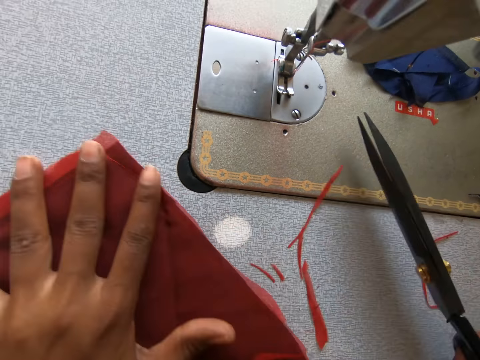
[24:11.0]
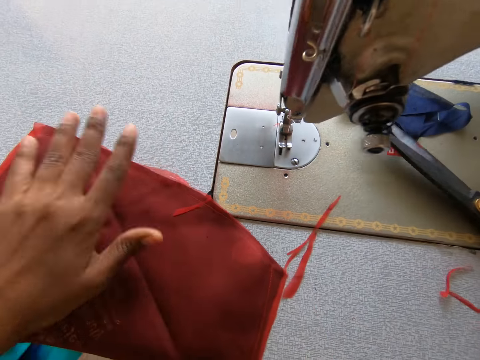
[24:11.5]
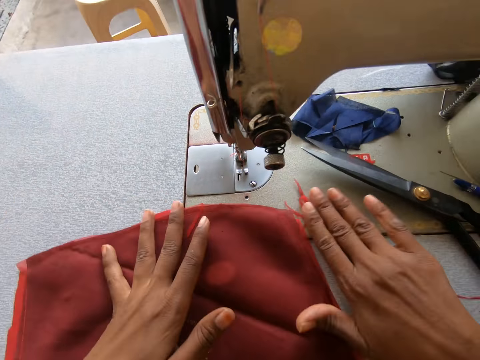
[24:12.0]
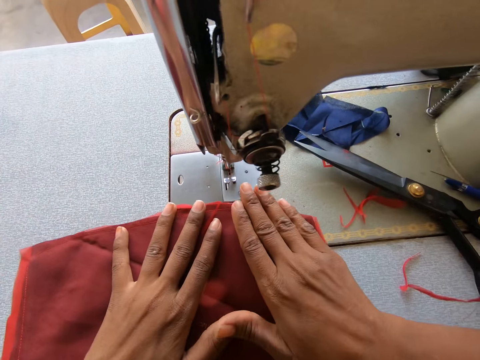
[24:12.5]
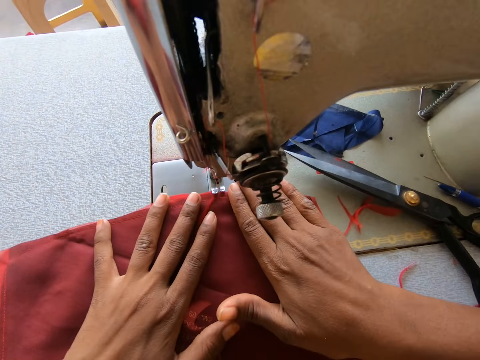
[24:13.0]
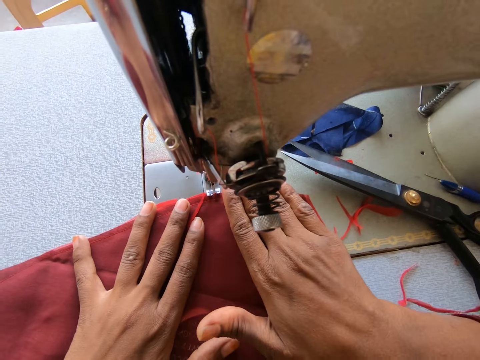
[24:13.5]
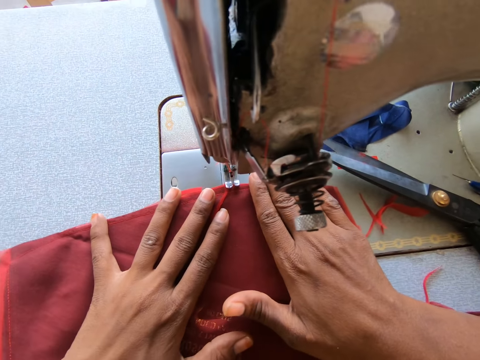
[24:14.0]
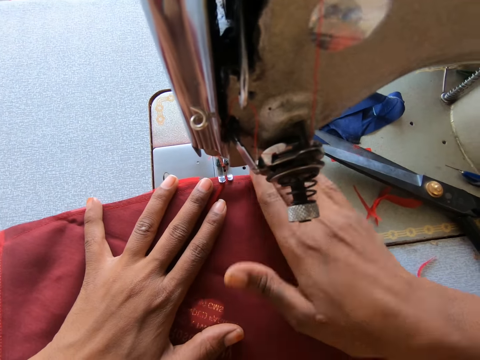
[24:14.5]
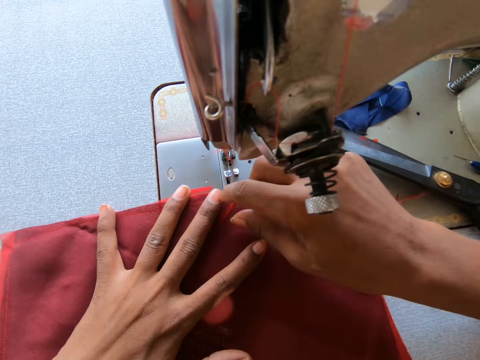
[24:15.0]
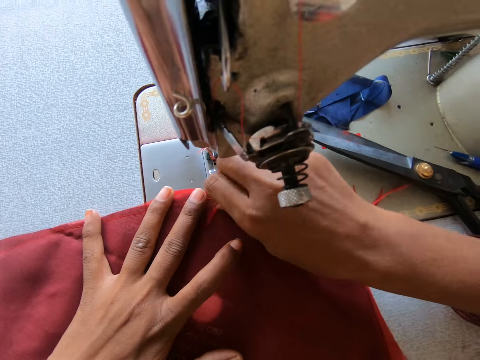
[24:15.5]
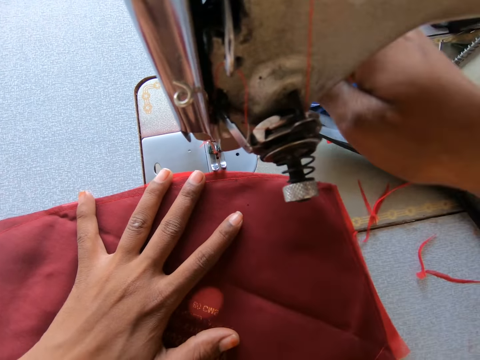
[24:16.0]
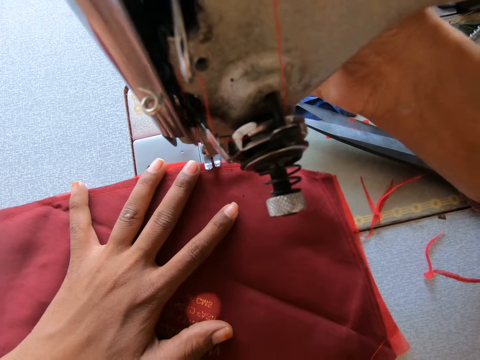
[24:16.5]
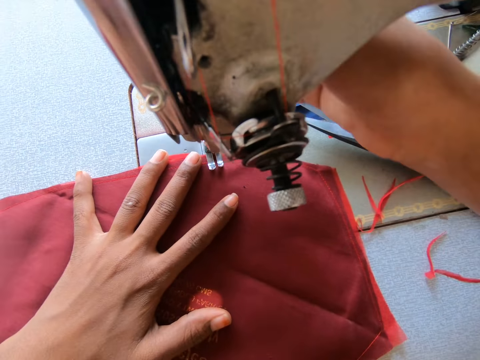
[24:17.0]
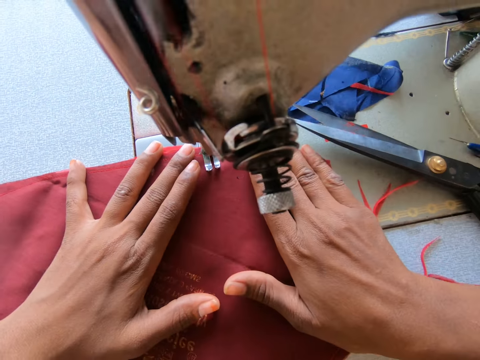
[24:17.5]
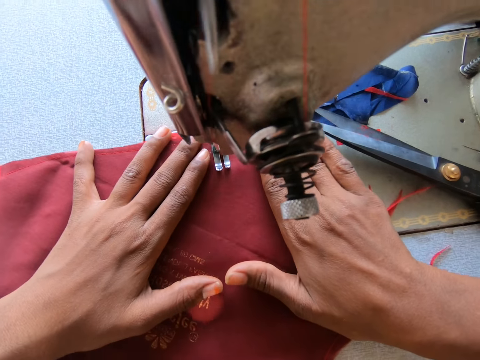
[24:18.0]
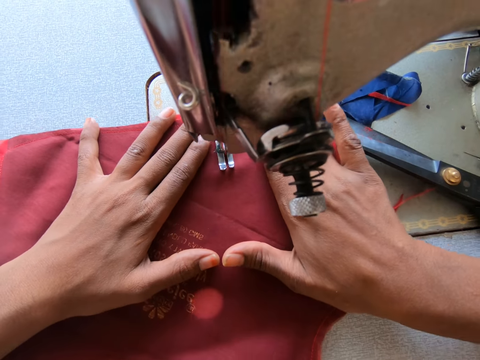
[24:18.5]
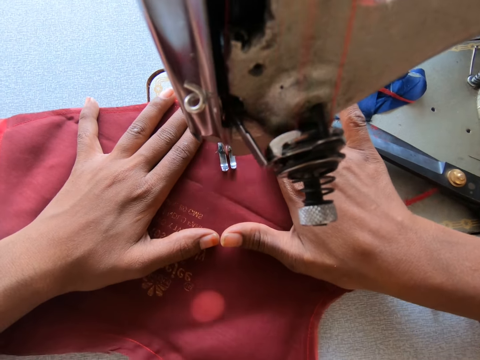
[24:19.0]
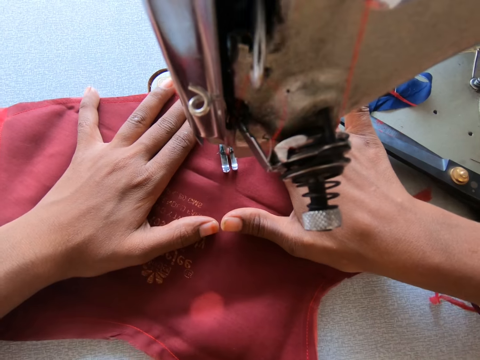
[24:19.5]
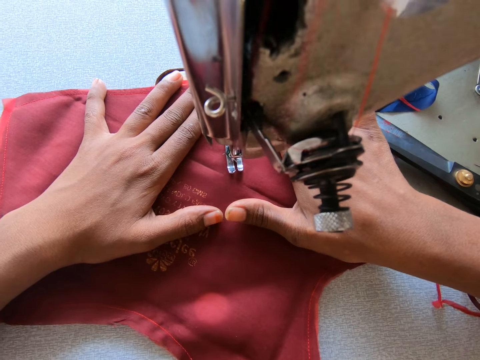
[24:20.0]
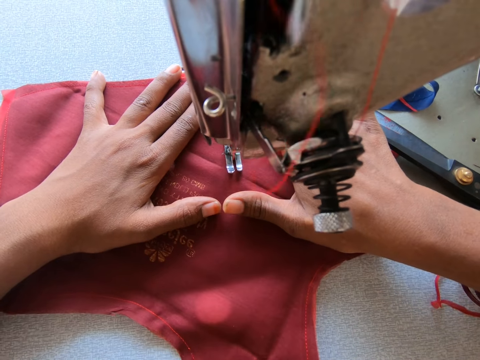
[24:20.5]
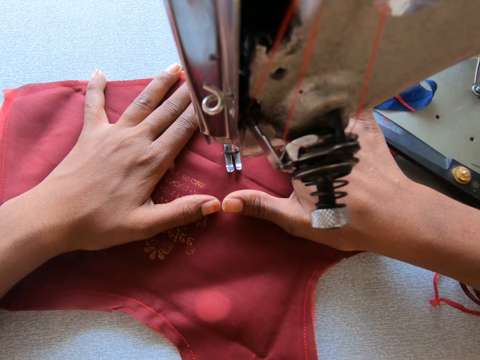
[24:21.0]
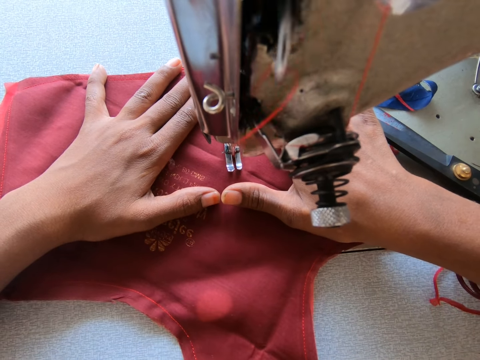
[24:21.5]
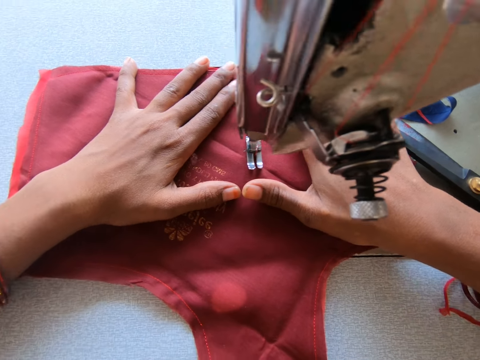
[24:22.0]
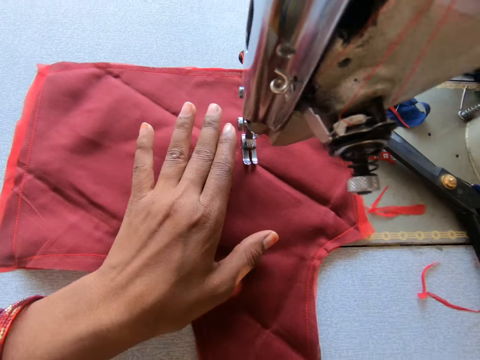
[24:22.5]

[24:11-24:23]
The camera wearer returns the scissors to the sewing machine. They set the bodice on the machine. They sew around the bodice. They hold the reverse lever.

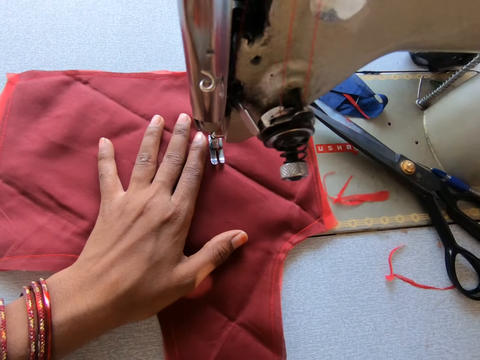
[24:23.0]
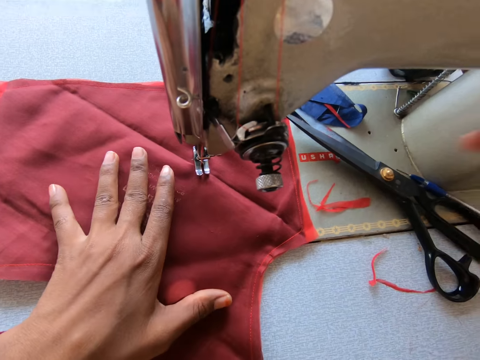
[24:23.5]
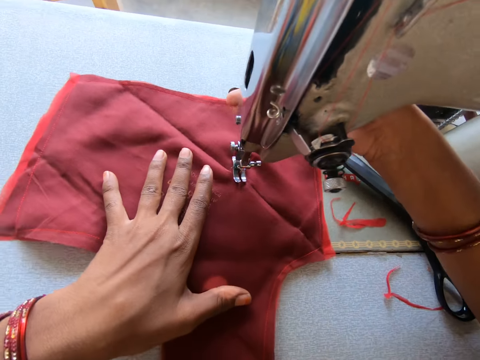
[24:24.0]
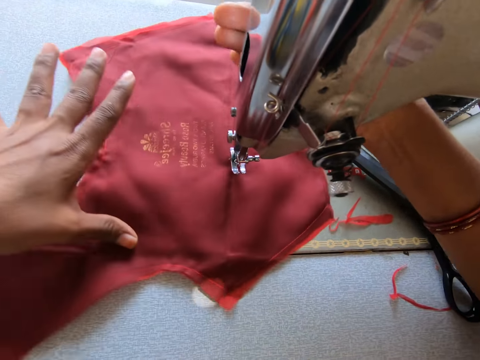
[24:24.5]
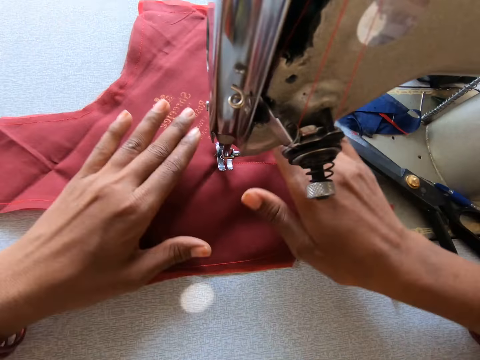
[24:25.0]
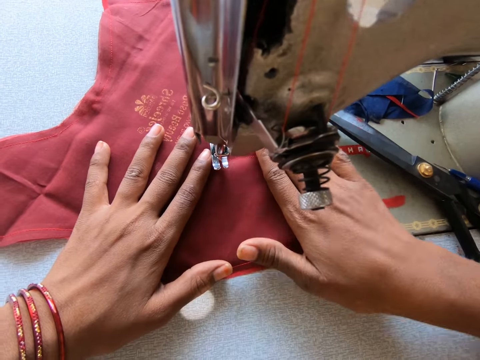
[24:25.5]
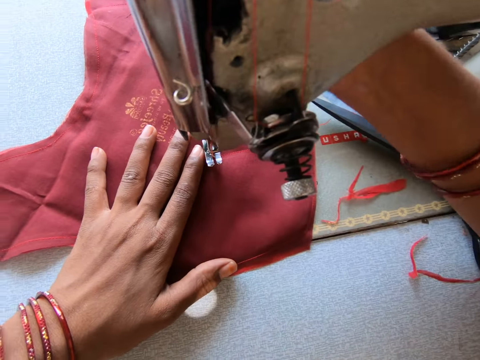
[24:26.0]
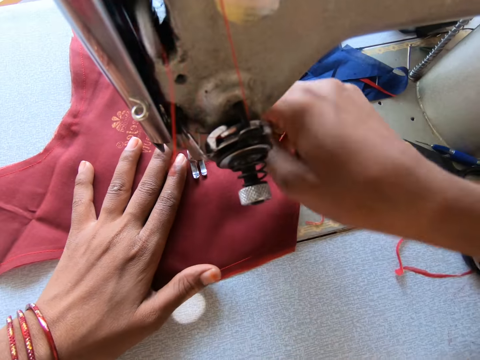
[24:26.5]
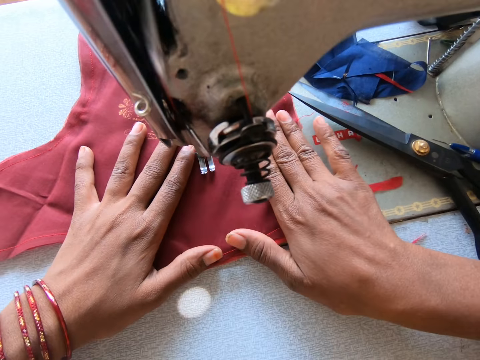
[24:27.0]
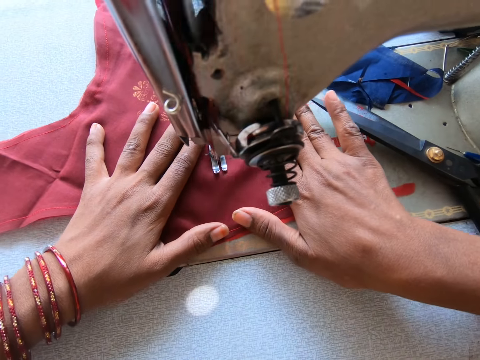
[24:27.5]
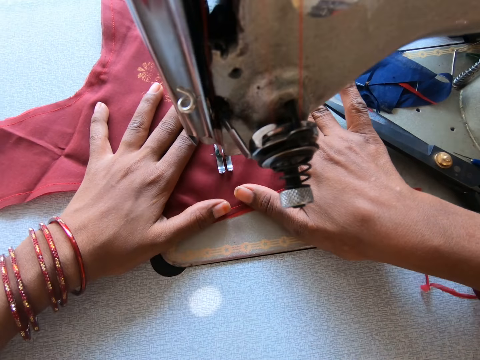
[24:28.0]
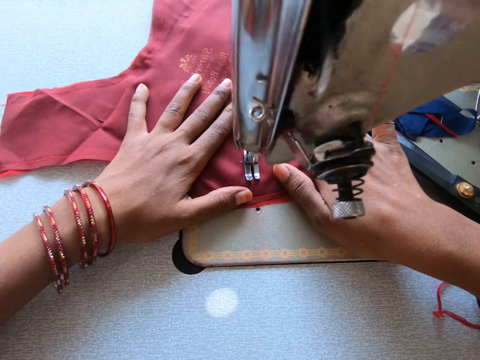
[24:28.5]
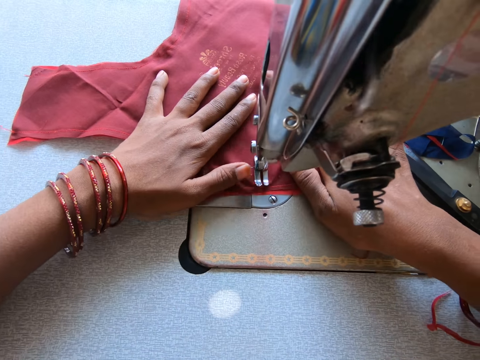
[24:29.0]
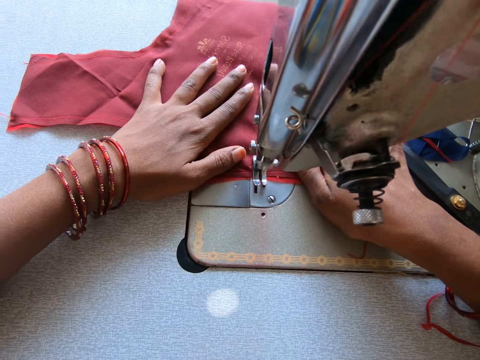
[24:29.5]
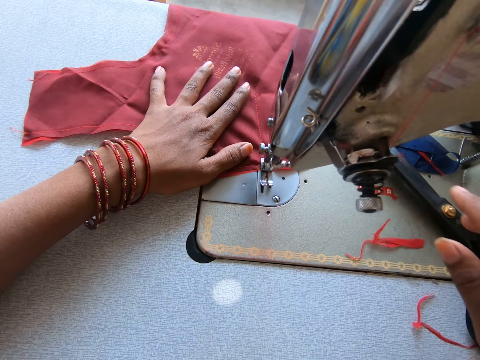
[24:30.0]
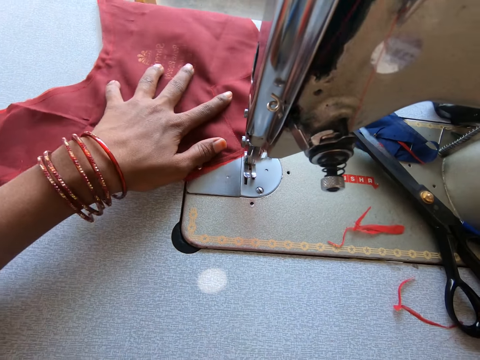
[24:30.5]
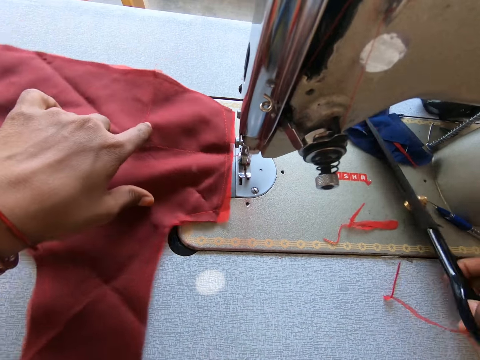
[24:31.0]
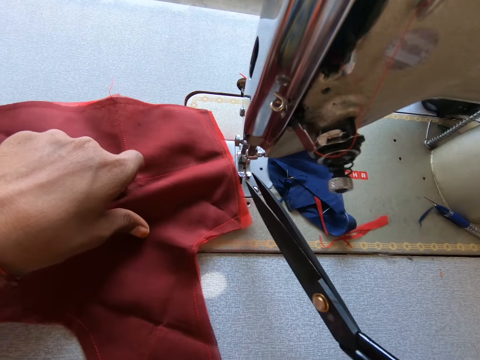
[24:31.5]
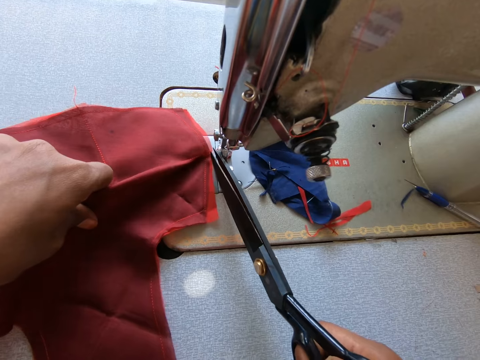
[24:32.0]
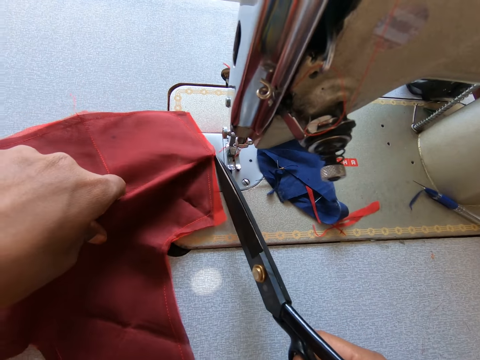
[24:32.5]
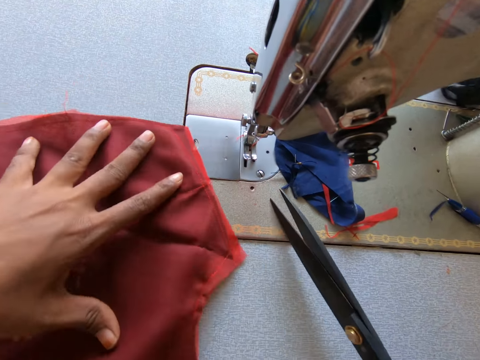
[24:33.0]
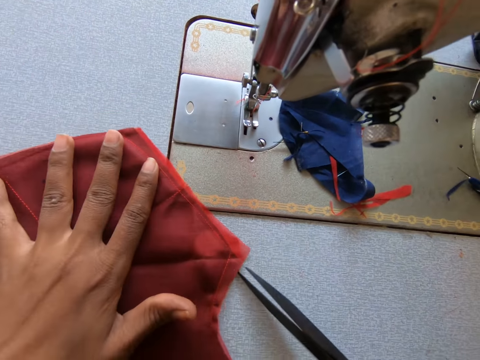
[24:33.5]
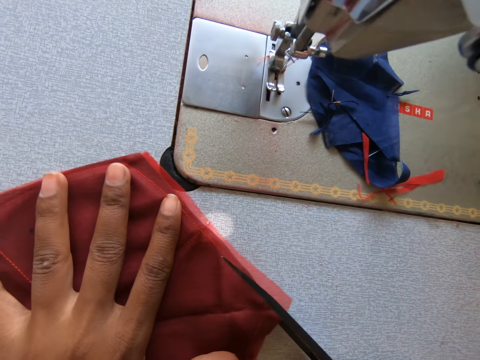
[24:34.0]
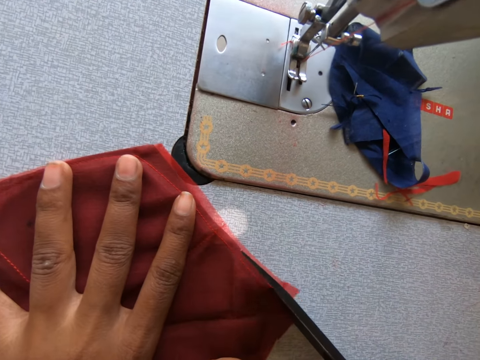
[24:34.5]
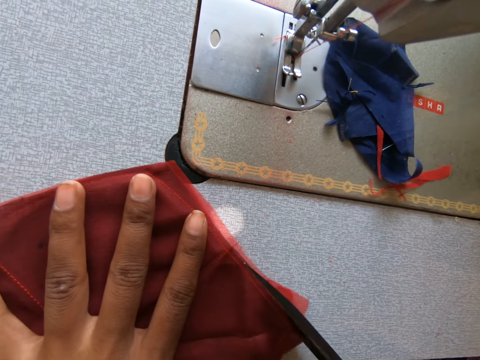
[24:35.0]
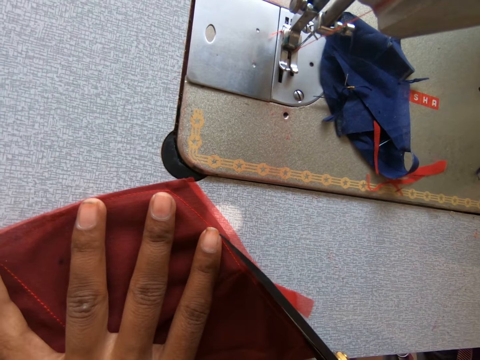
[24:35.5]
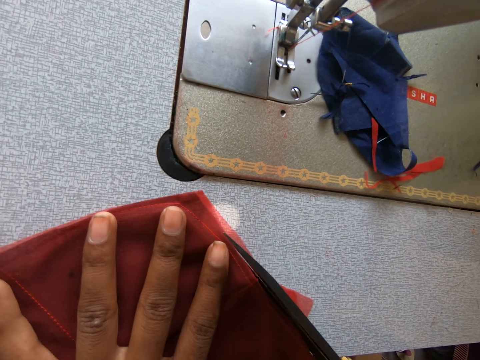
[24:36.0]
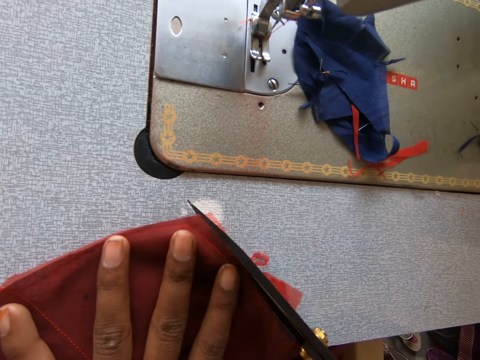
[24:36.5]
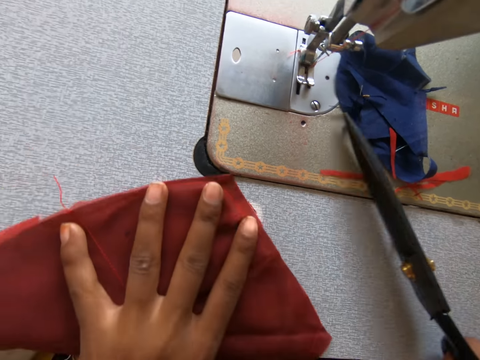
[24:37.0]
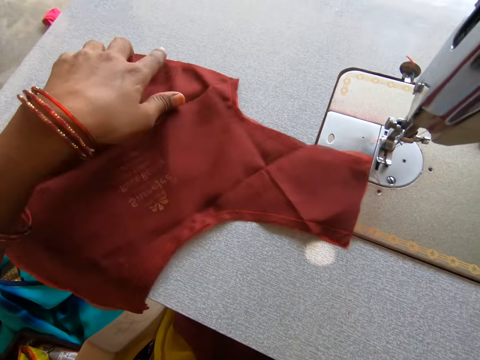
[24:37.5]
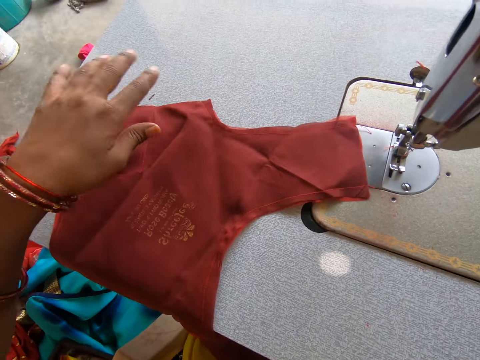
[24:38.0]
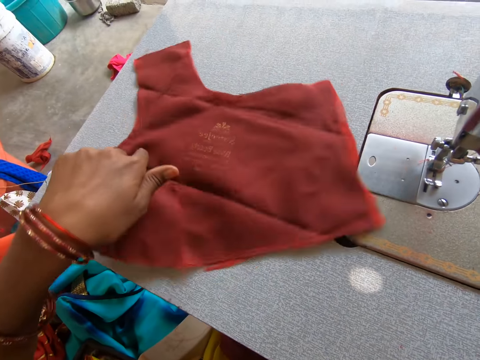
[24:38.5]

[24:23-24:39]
The camera wearer removes the right hand on the fabric to hold the reverse lever. They turn the fabric. They press the reverse lever. They continue sewing. They pick the scissors, trim the thread, and hold the fabric. They trim the edges of the fabric. They put aside the scissors and pull the fabric aside.
